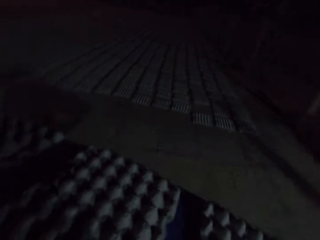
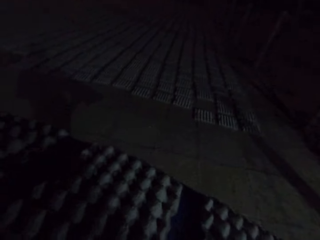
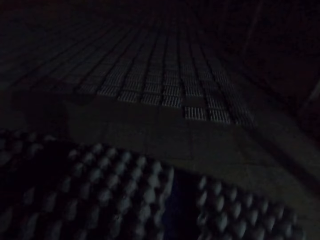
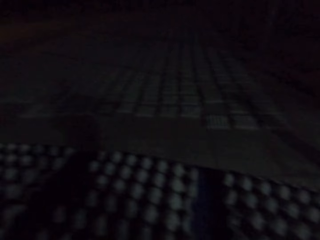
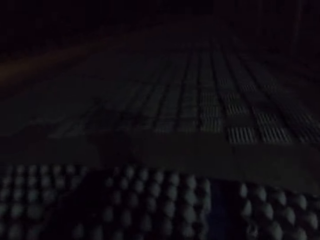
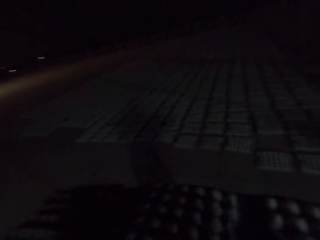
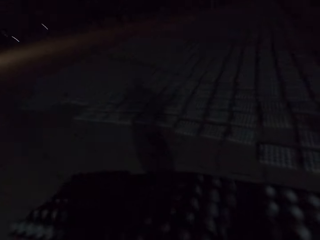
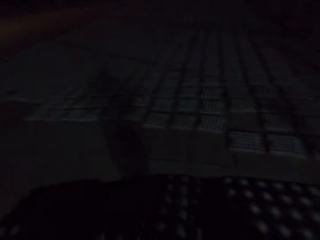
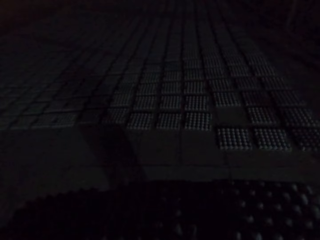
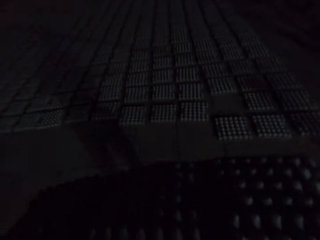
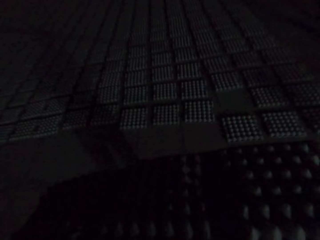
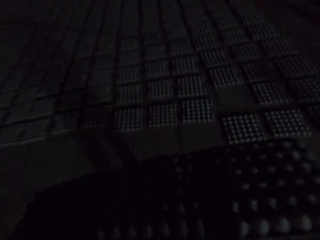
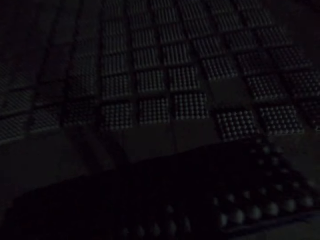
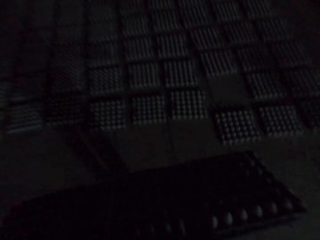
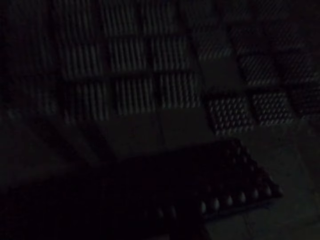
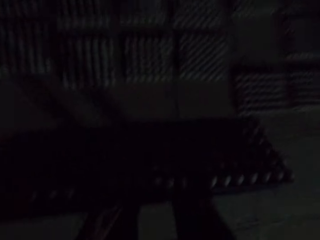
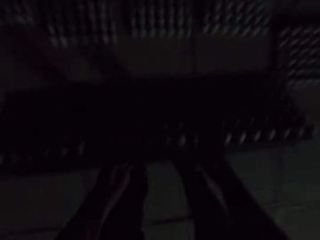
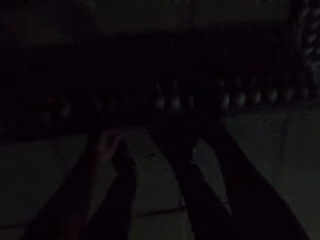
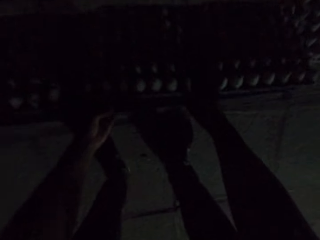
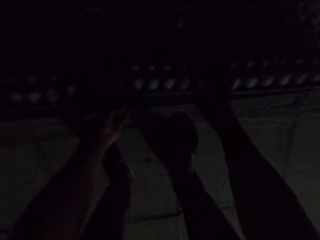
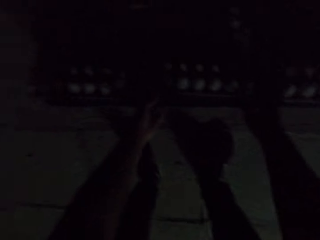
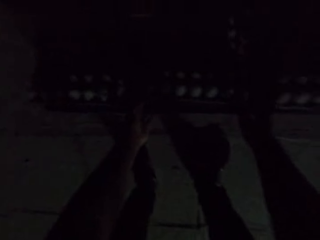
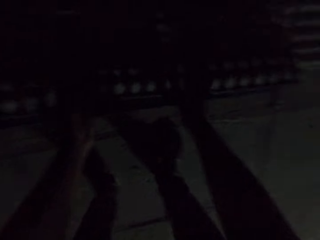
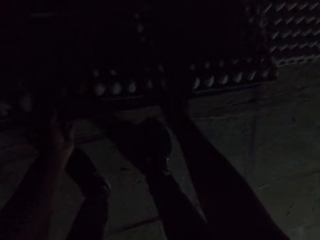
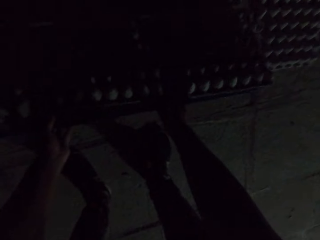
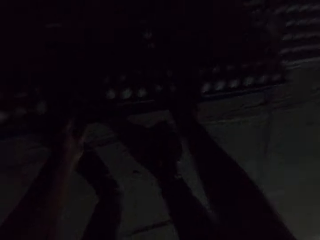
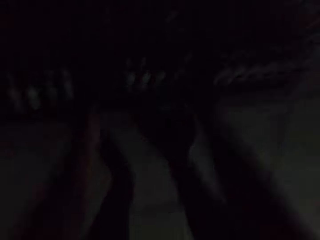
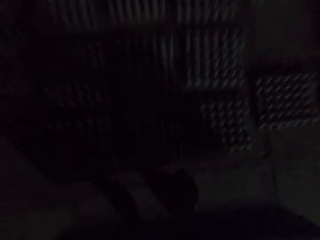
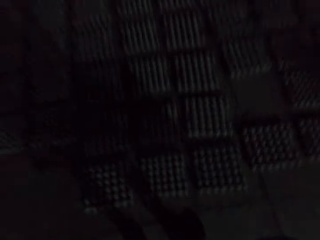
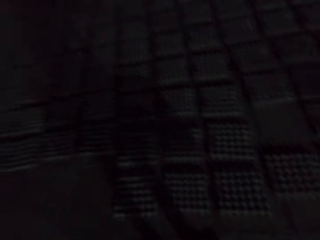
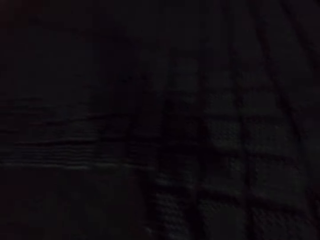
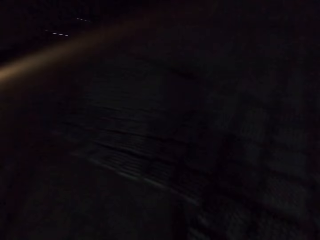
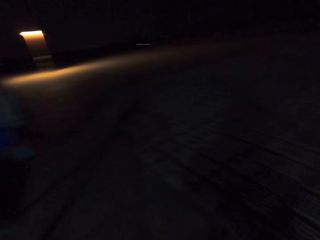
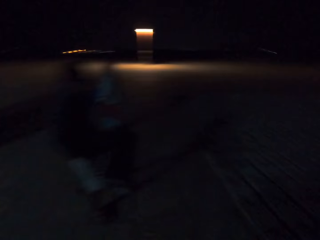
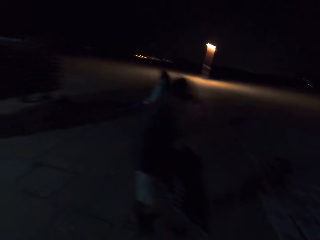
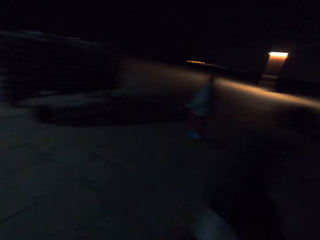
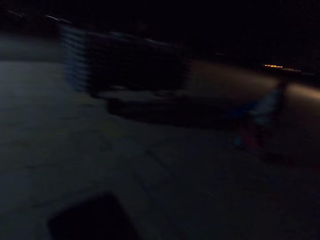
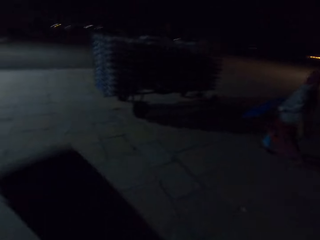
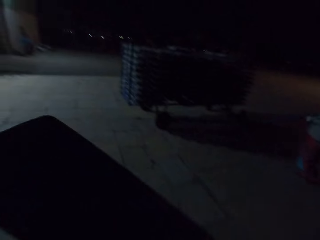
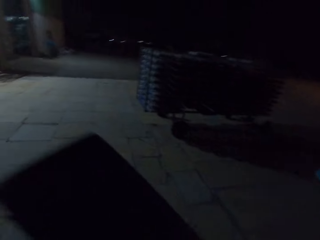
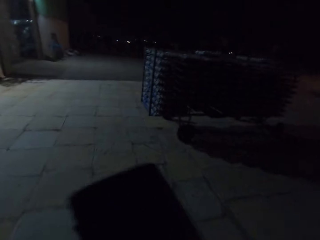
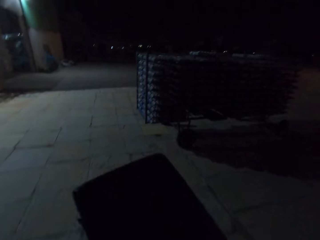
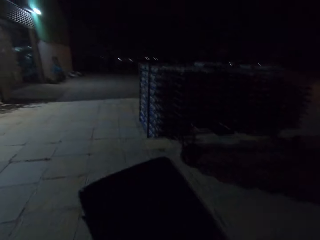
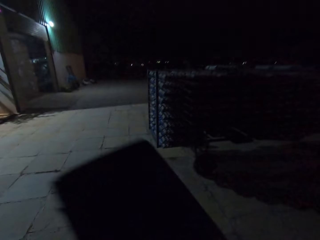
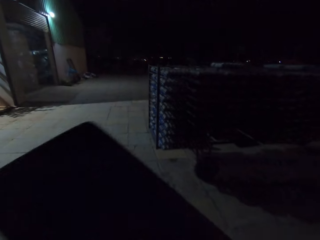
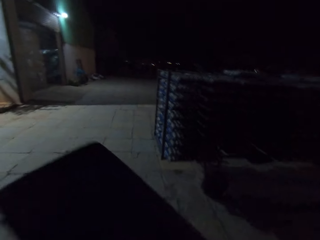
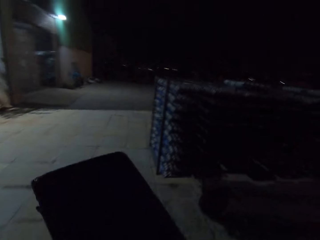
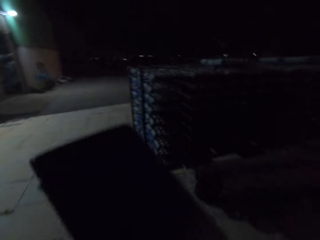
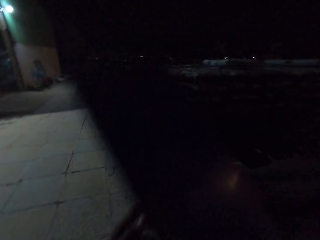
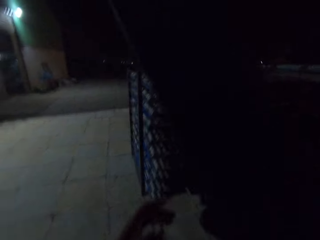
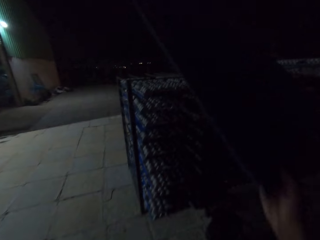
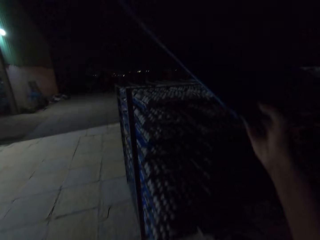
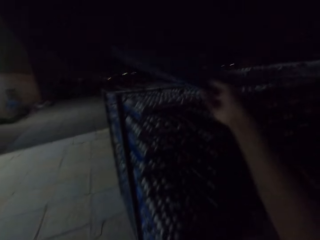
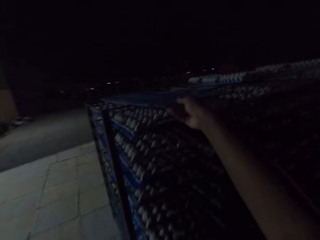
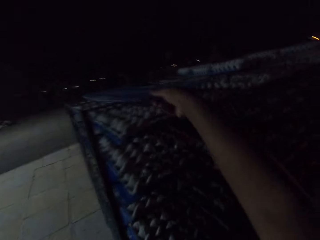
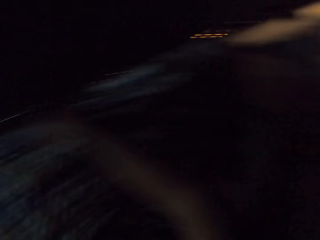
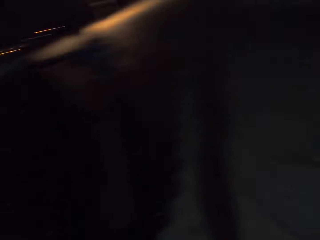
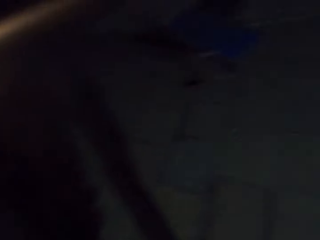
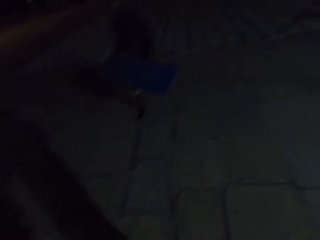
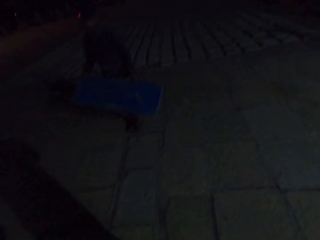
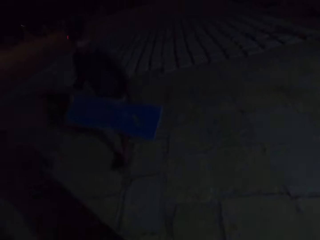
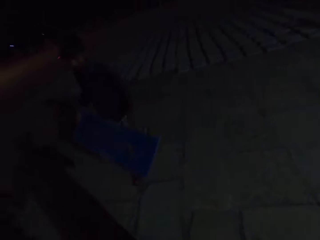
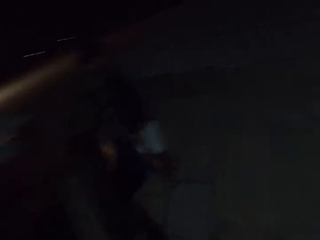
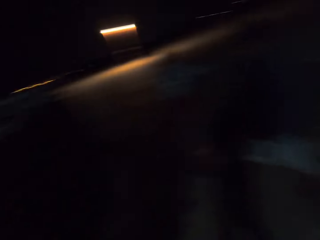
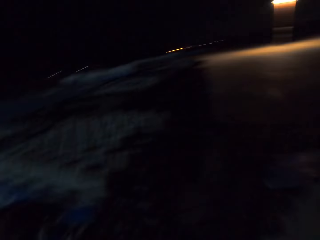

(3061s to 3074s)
The camera wearer walks, drops the egg crates on the floor, walks, and drops the blue pallet on the warehouse crate.

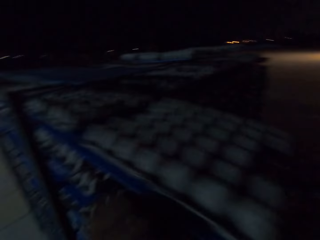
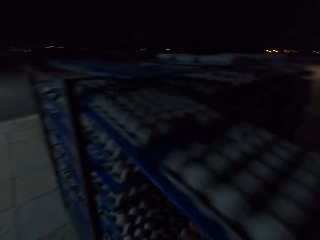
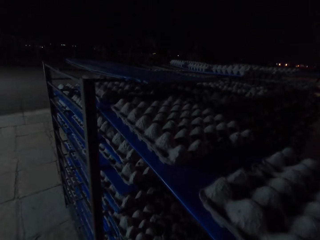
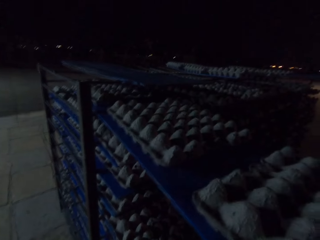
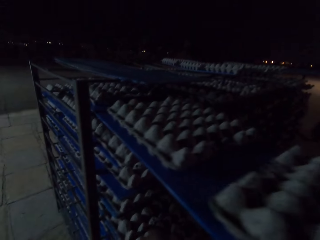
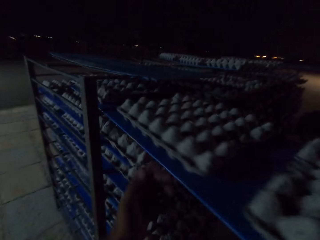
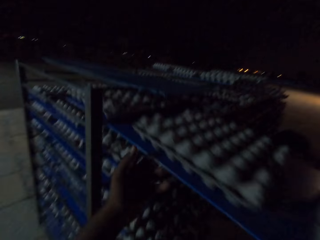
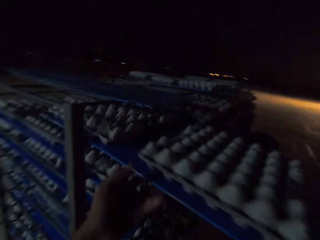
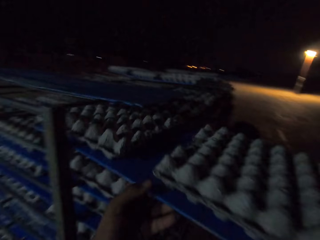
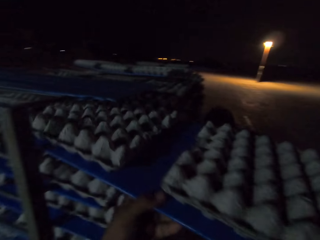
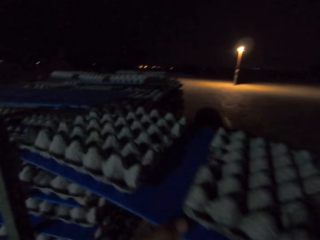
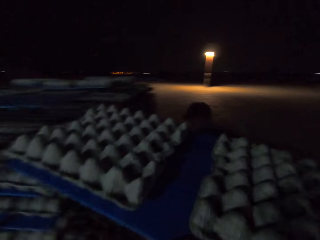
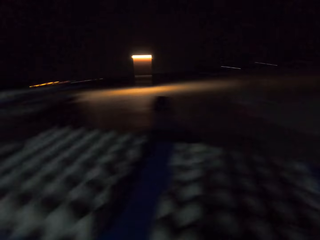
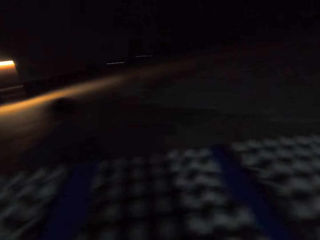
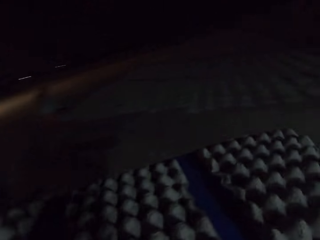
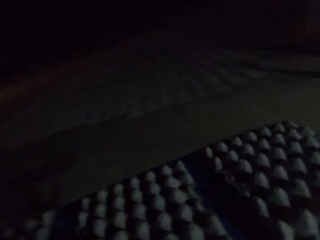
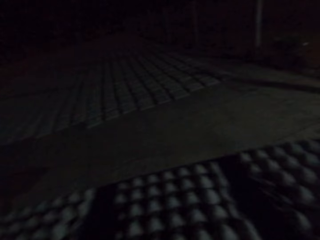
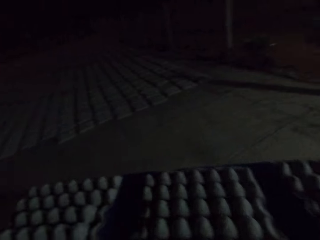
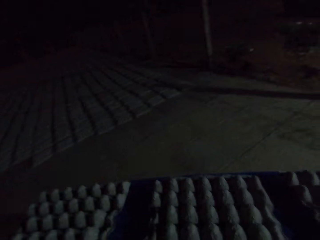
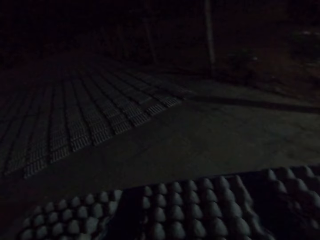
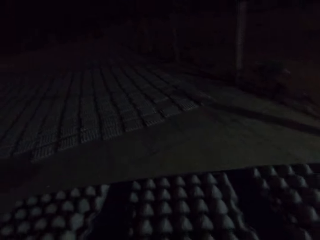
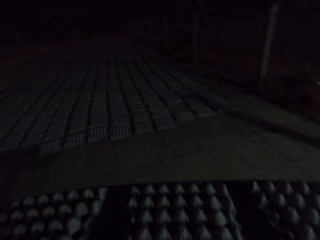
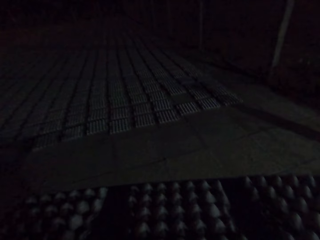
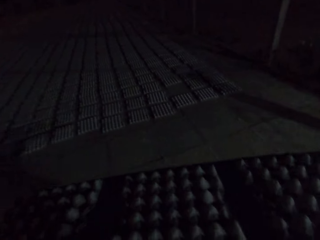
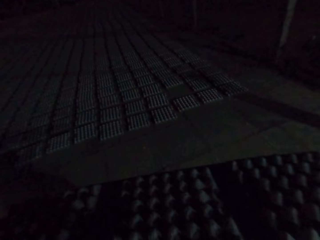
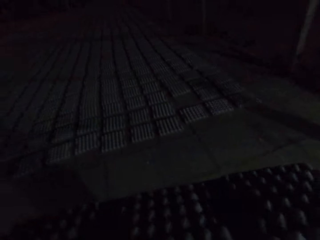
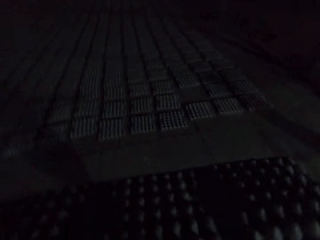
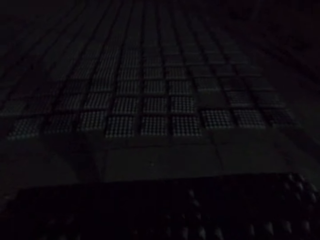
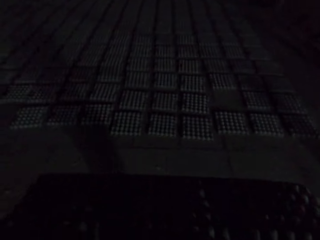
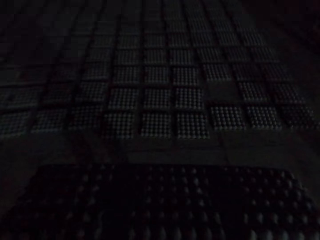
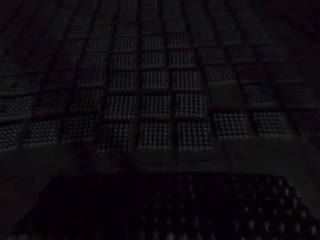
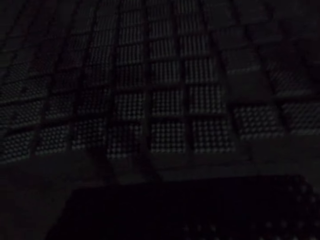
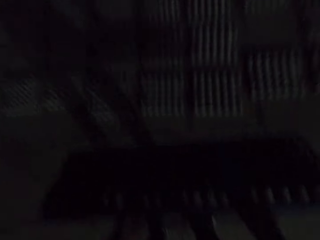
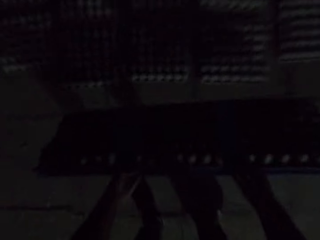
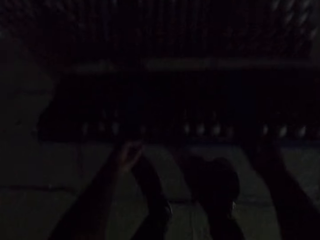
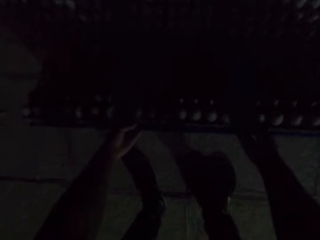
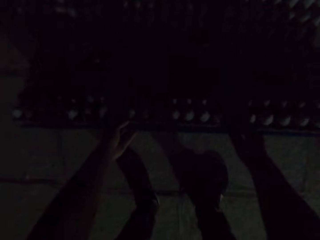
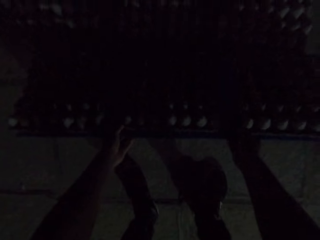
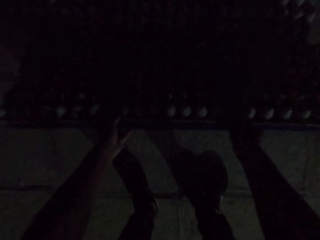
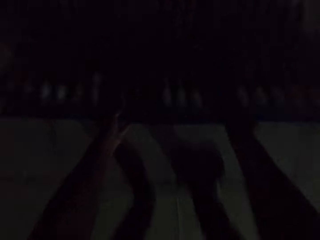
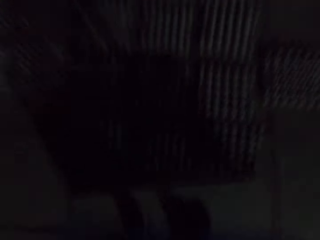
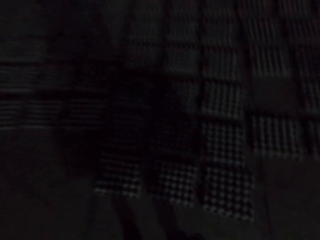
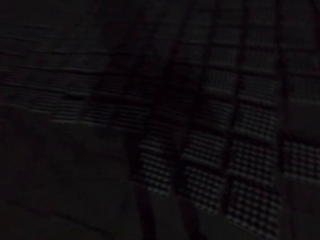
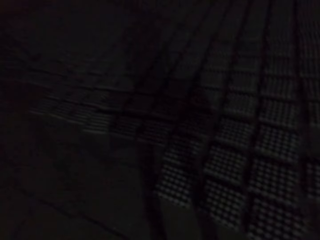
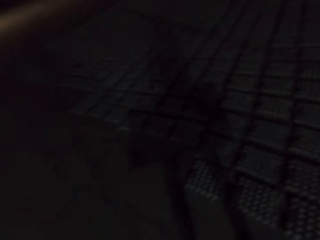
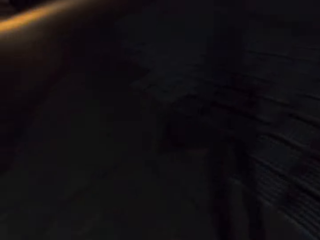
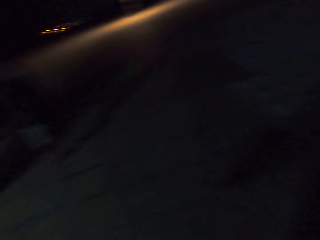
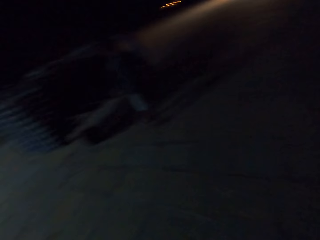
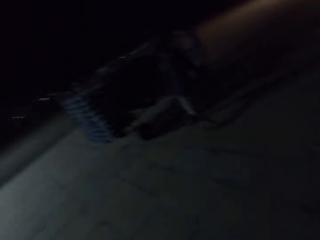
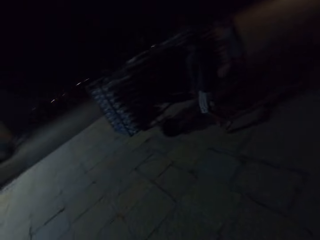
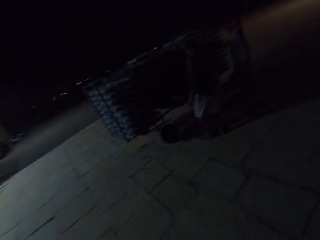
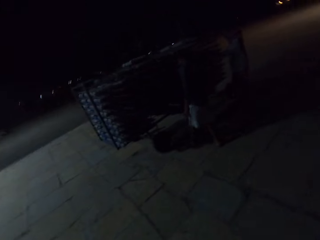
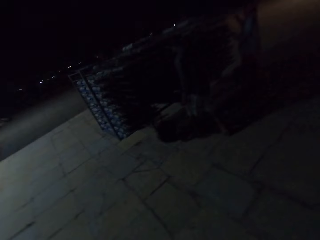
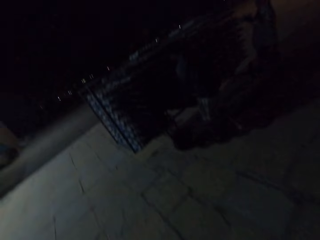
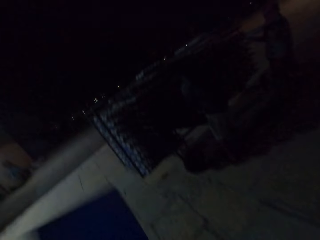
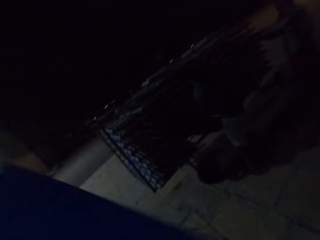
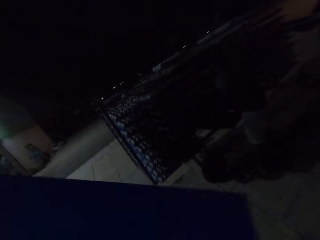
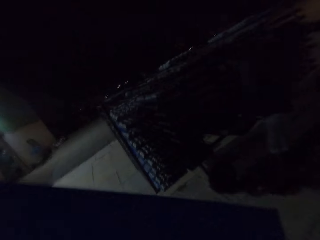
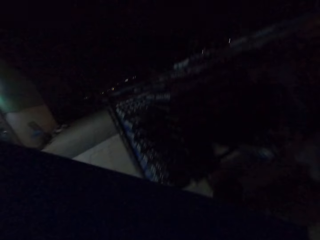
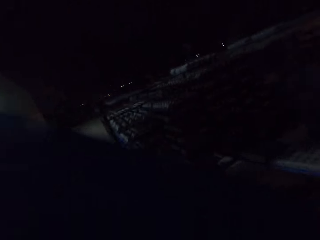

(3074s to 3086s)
The camera wearer takes the egg cartons. They carry the egg crates from the warehouse crate with a blue pallet. They walk. They drop the egg crates on the floor. A man walks. The camera wearer walks.
